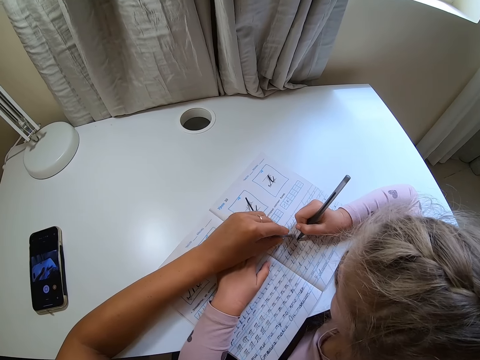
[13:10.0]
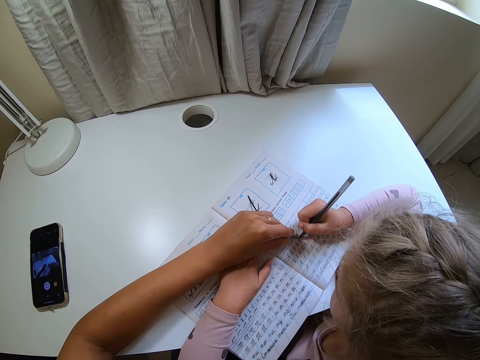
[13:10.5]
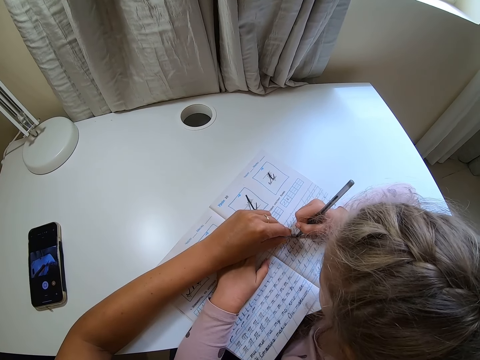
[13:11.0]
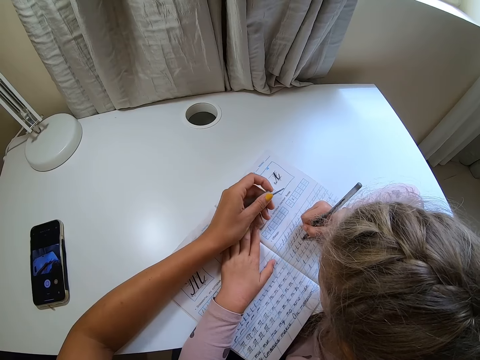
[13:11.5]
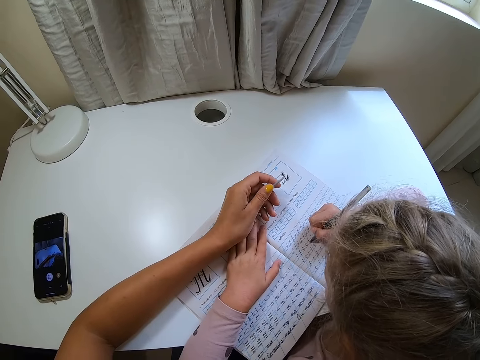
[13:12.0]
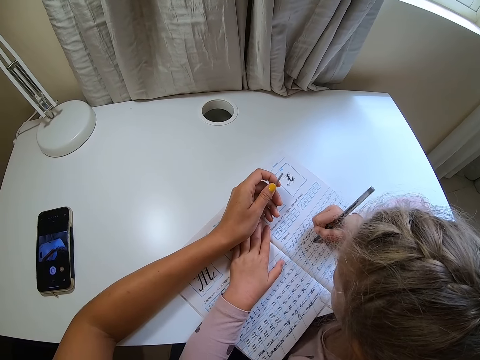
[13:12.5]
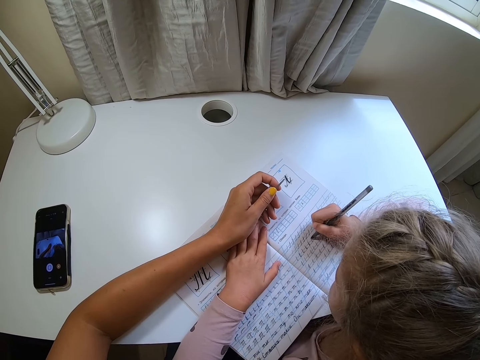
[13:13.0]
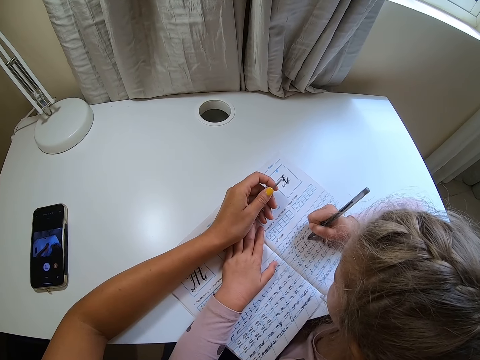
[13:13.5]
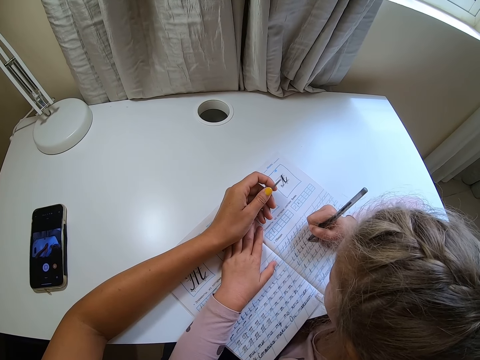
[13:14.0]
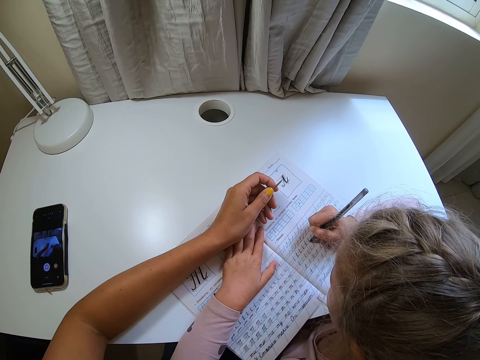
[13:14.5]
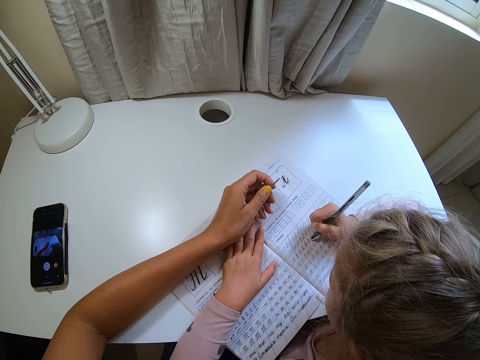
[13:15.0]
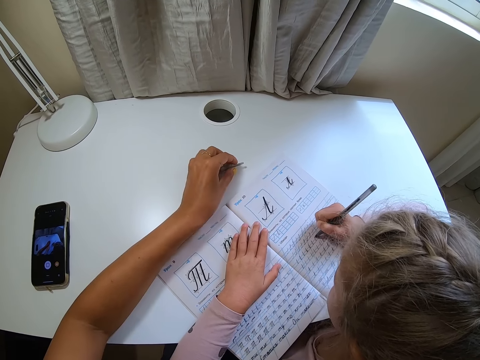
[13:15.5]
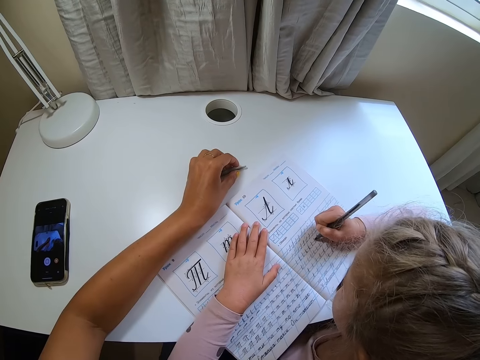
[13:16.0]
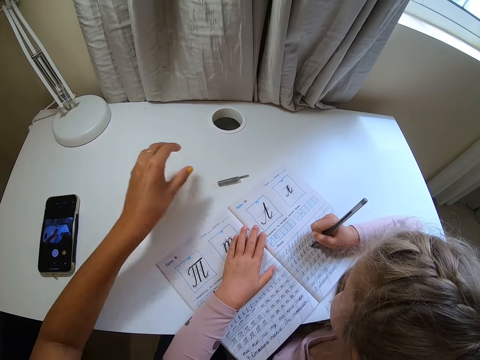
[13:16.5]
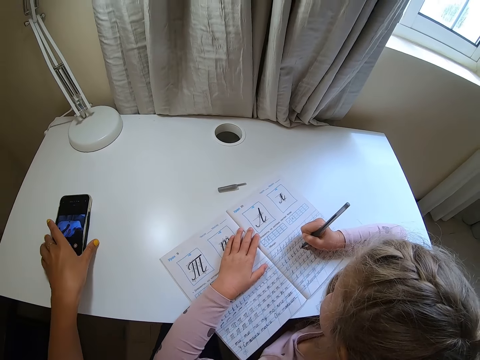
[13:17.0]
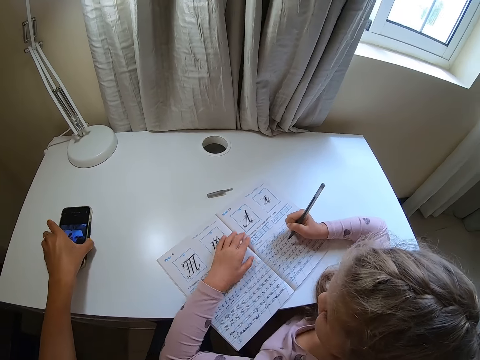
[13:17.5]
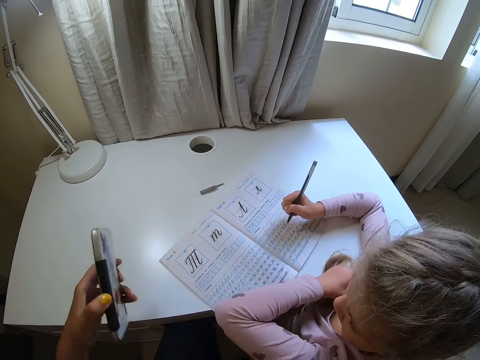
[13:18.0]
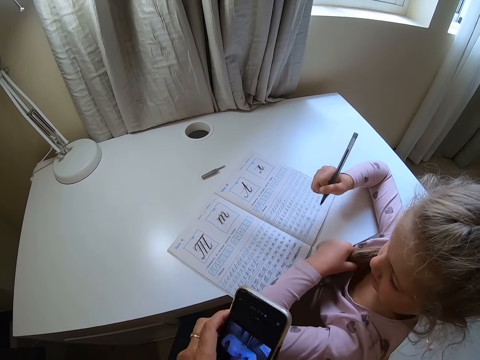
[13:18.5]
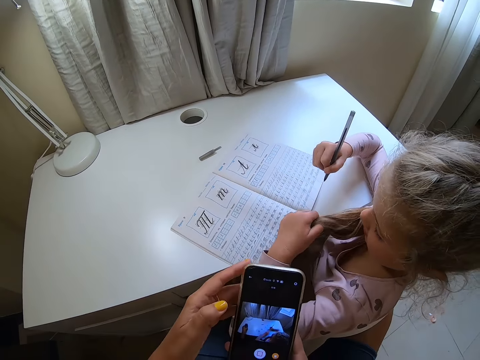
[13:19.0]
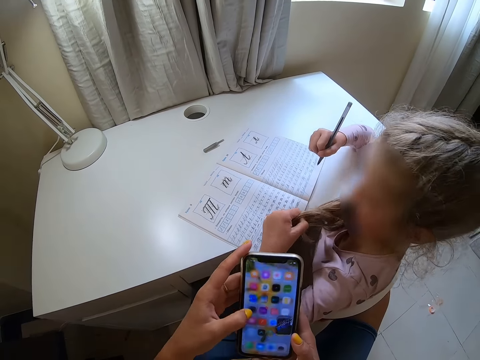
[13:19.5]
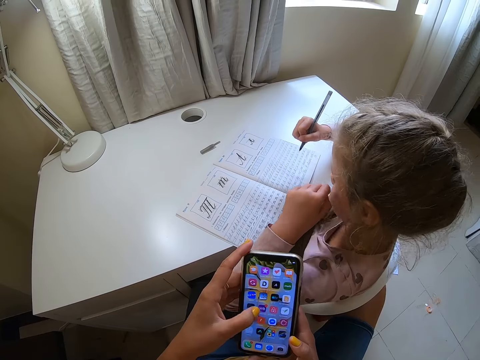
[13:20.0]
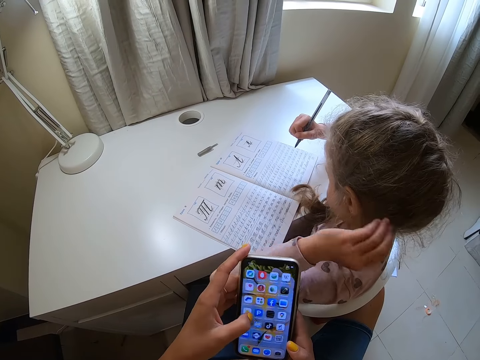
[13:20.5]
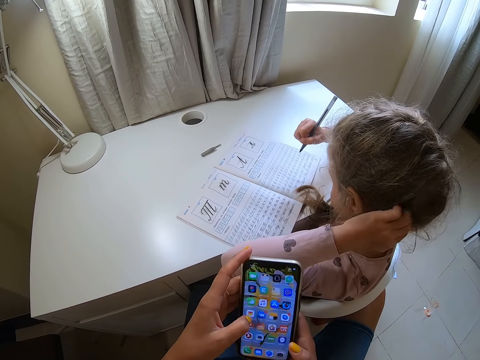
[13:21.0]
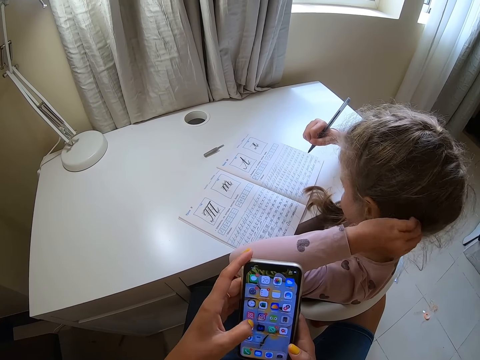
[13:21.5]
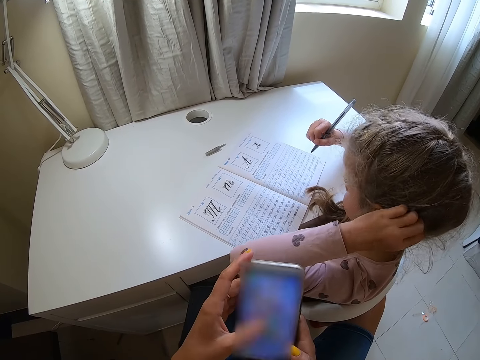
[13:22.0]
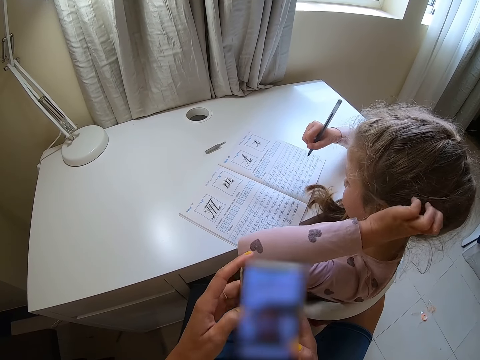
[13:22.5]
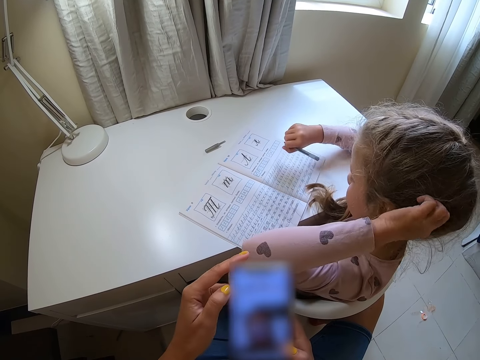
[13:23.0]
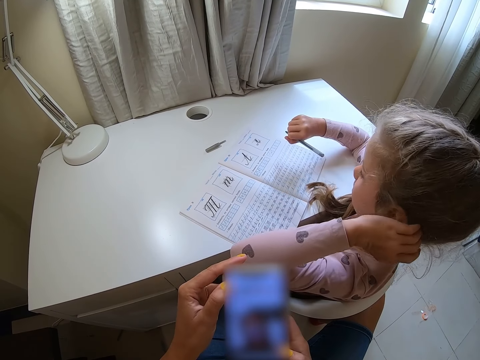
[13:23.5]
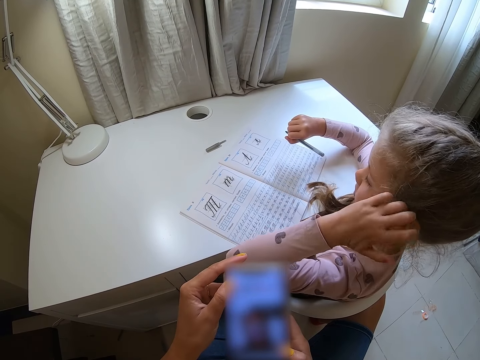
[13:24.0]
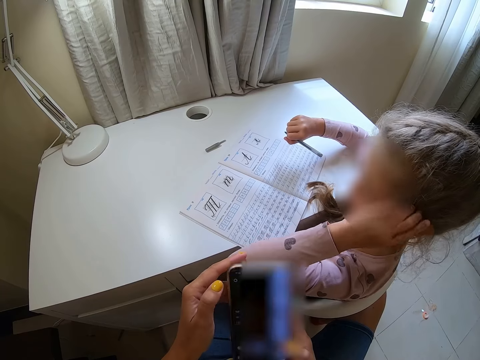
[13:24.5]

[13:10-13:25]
The camera wearer points at the book. They move a pen cap away. They drop the pen clip on a table. They pick up the phone. A child holds her hair and touches her hair. The camera wearer operates the phone and swipes on the phone.

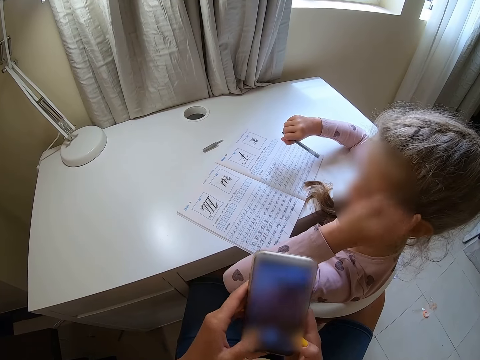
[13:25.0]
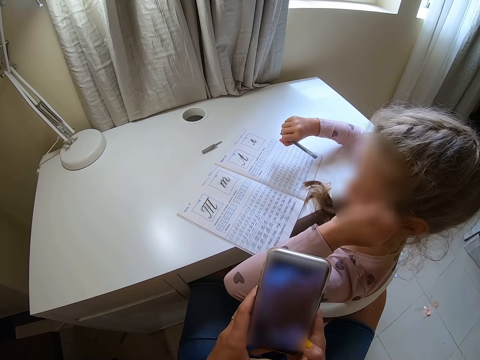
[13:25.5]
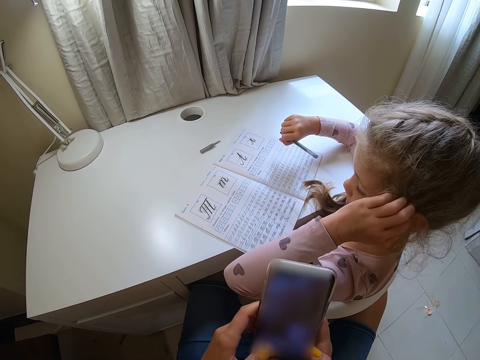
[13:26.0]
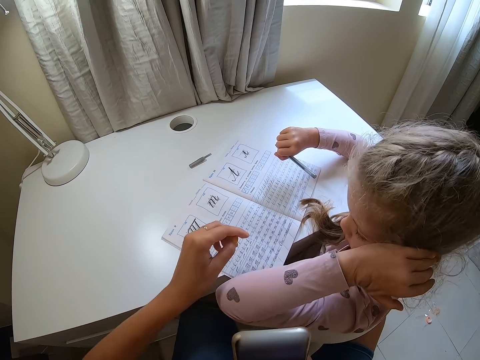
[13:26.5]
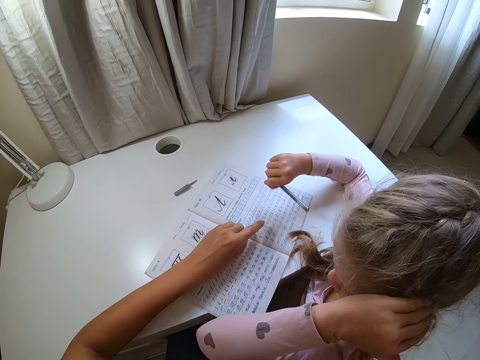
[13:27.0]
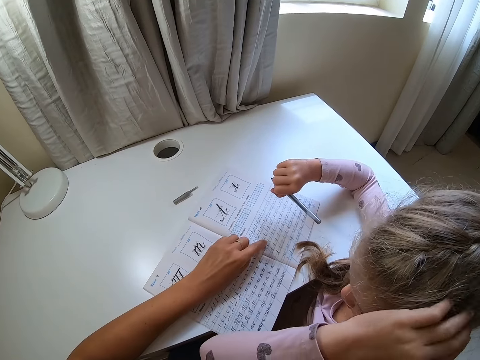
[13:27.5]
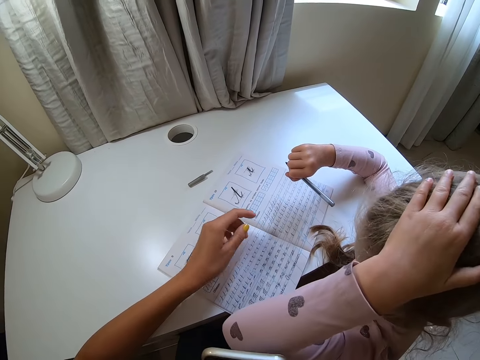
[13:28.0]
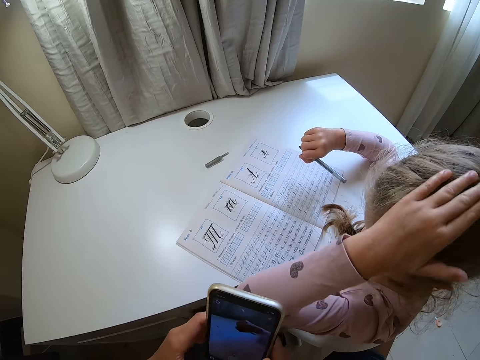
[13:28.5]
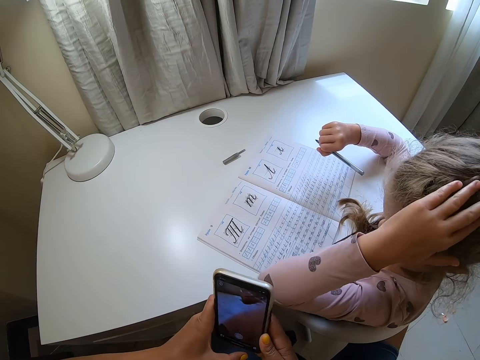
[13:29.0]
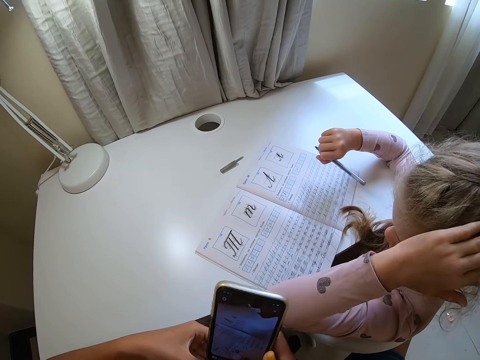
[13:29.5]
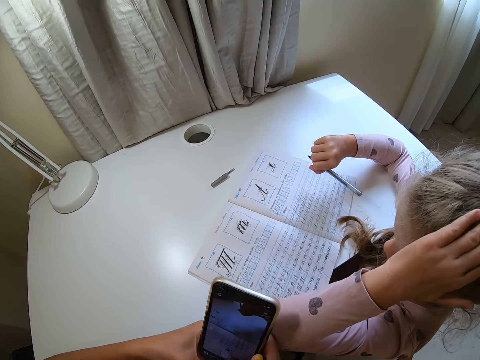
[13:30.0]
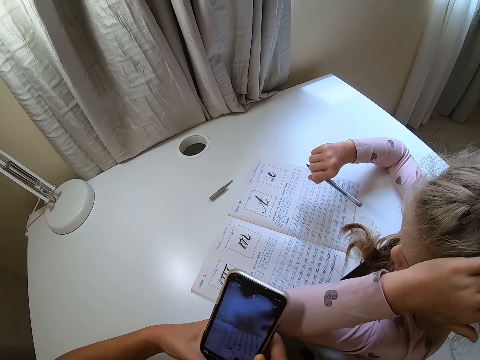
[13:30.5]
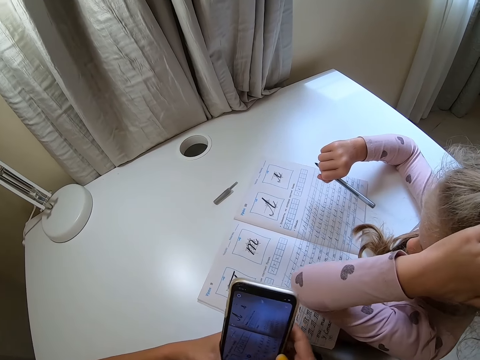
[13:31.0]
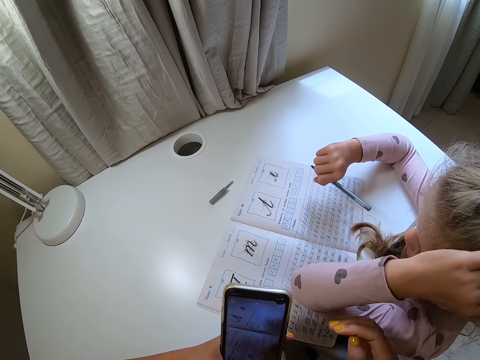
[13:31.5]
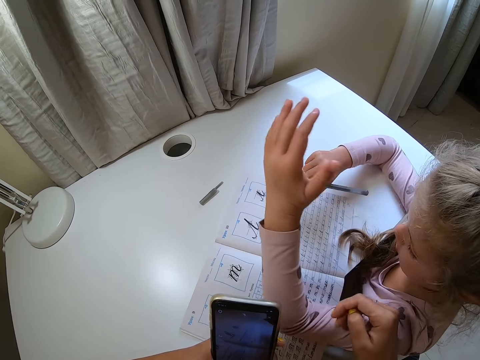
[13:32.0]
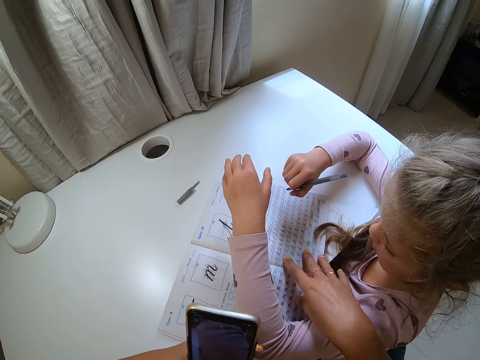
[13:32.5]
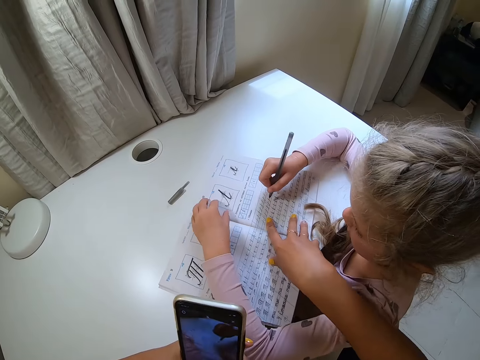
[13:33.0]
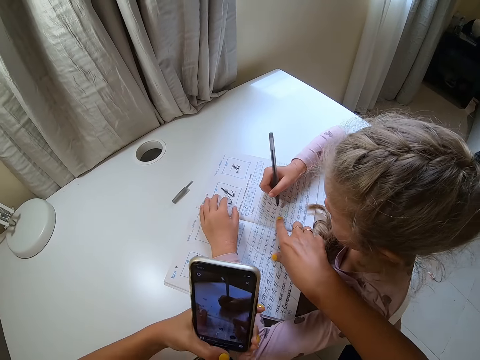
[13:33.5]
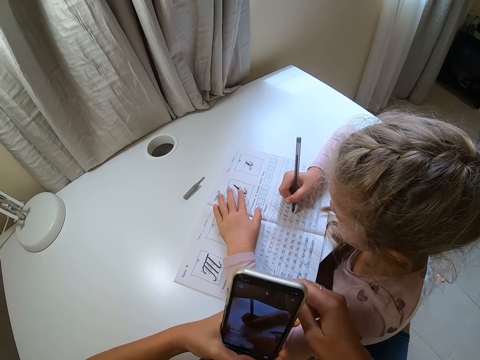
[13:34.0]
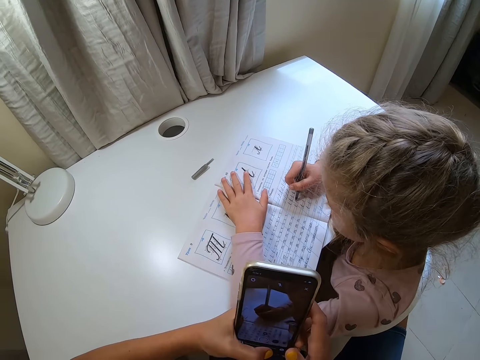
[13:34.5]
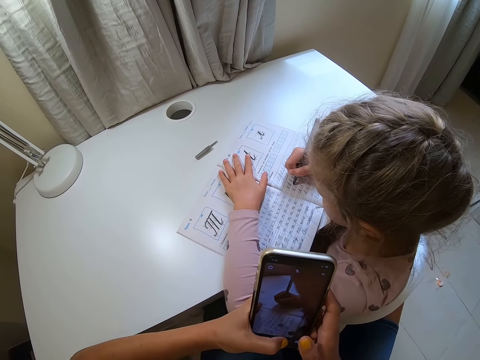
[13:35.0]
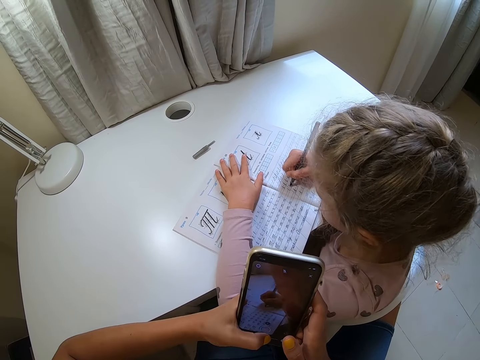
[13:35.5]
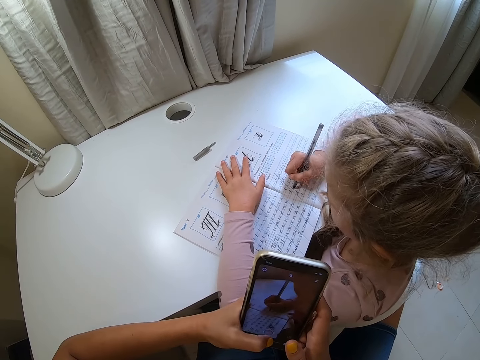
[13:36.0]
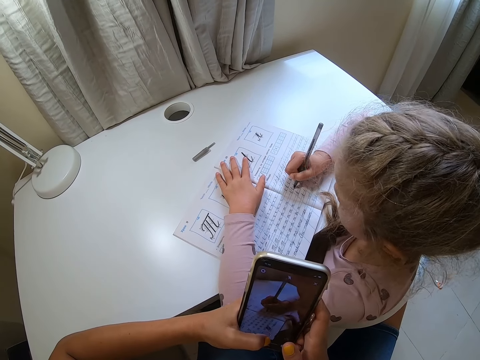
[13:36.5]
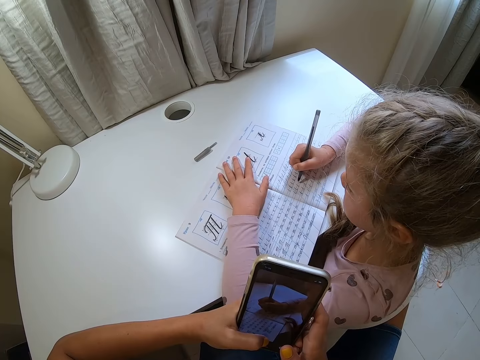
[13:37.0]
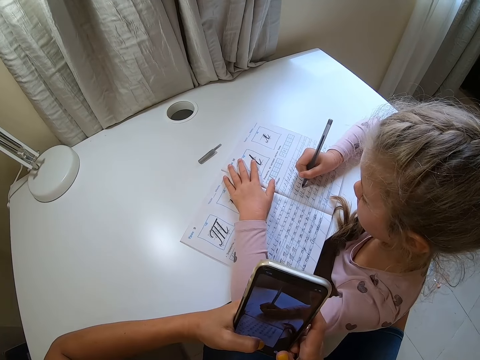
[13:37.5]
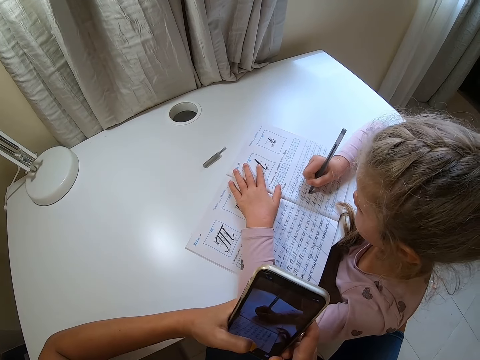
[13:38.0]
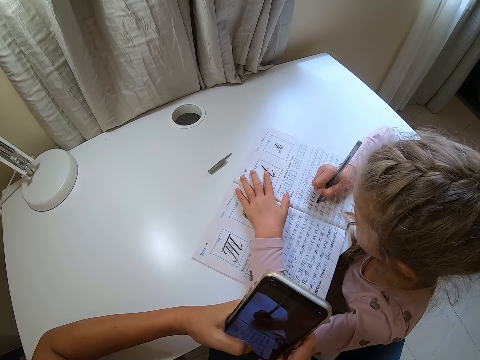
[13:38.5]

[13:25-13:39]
The camera wearer points at the book. They tap on the book. They operate the phone. They move the book. A child holds the book. The camera wearer holds the phone. The child writes on the book. The camera wearer records a video.
